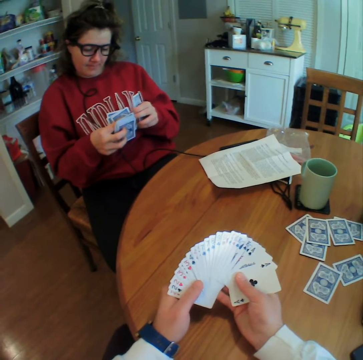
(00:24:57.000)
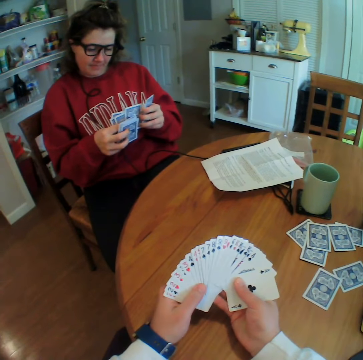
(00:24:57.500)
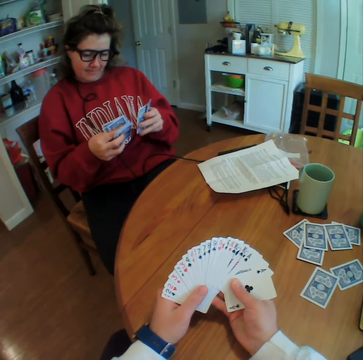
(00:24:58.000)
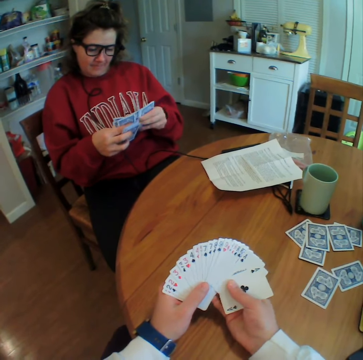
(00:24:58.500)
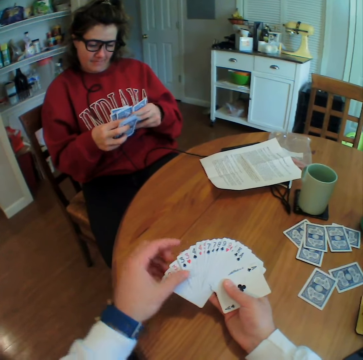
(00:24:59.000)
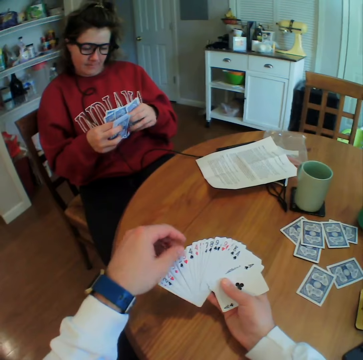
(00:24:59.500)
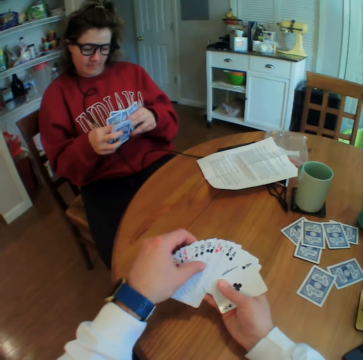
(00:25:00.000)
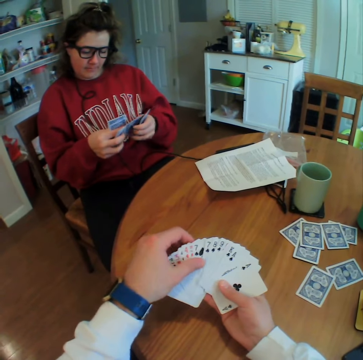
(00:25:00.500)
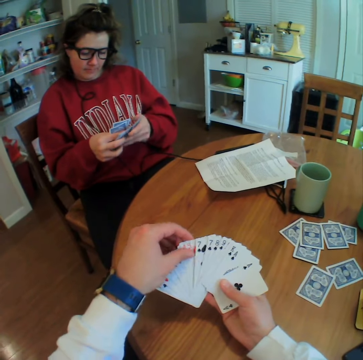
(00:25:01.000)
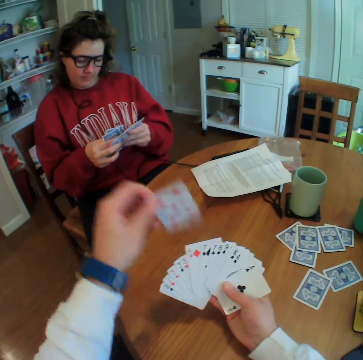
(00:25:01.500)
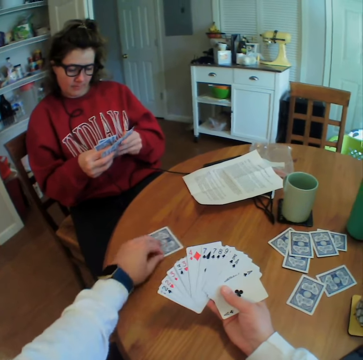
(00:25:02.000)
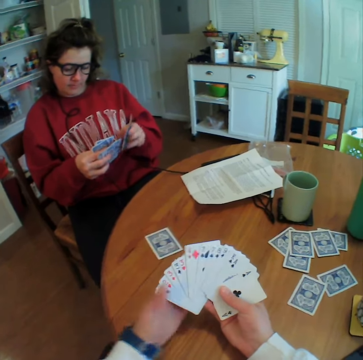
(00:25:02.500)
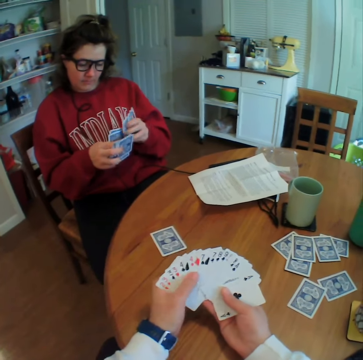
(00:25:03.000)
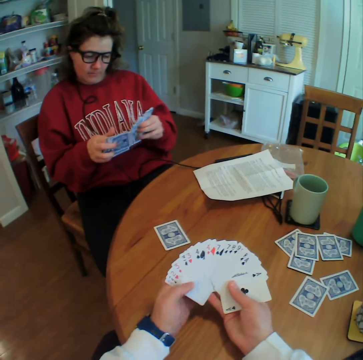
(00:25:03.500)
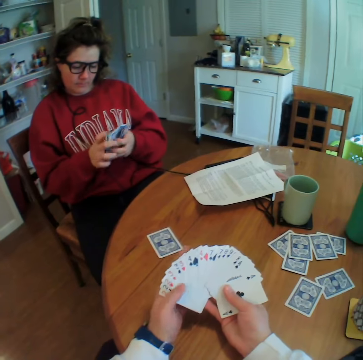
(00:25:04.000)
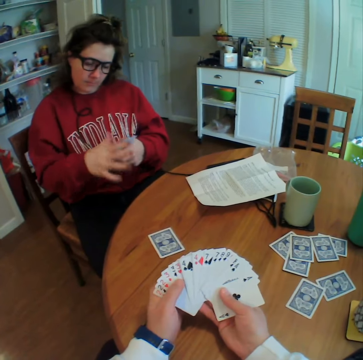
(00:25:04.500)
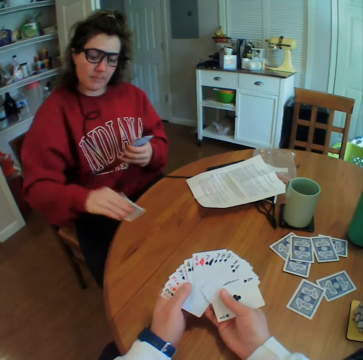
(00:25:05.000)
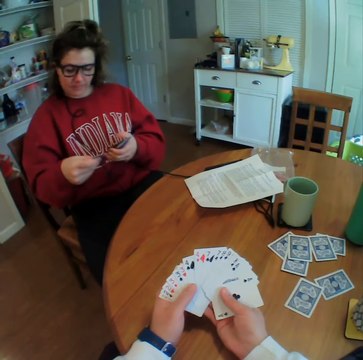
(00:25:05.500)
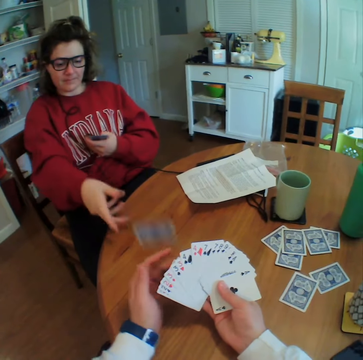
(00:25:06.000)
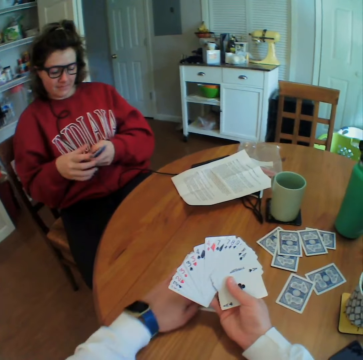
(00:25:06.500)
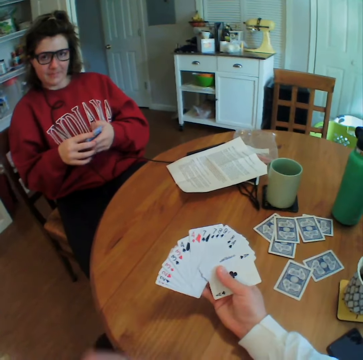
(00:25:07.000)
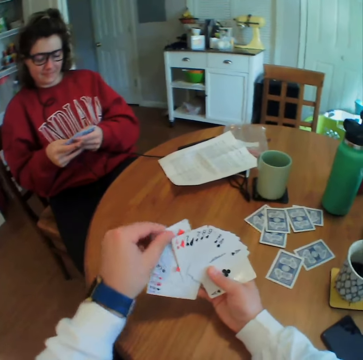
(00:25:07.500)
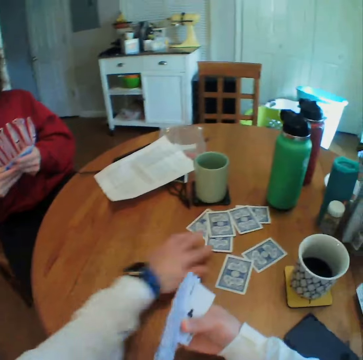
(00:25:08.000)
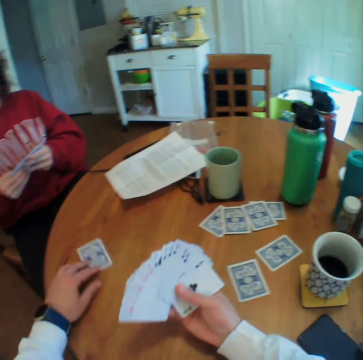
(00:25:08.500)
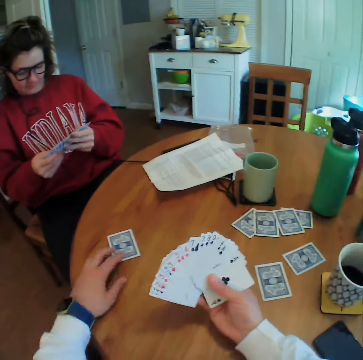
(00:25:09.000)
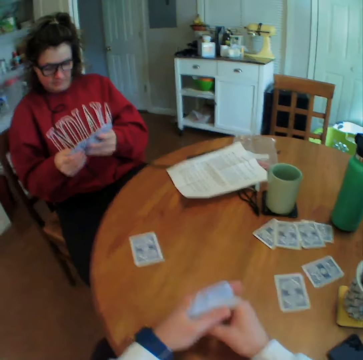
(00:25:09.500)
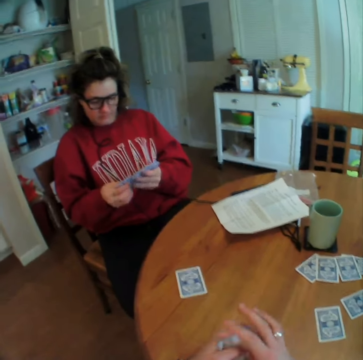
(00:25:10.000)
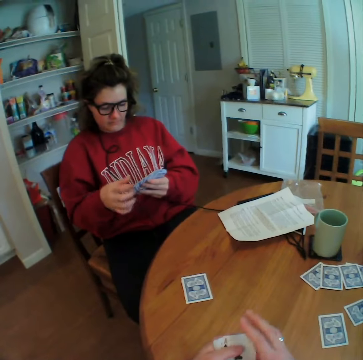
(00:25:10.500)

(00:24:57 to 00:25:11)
The camera wearer puts a card on the table. A woman picks the card and throws the card on the table. The camera wearer picks the card. They move a card on the table.

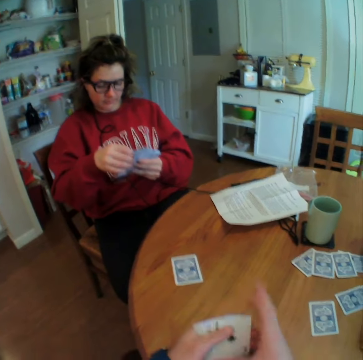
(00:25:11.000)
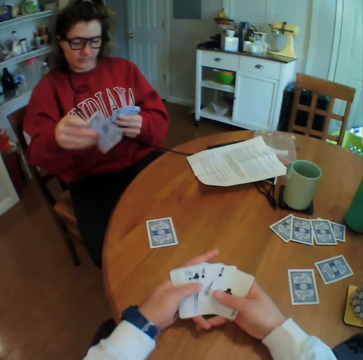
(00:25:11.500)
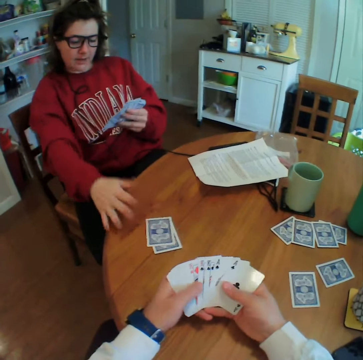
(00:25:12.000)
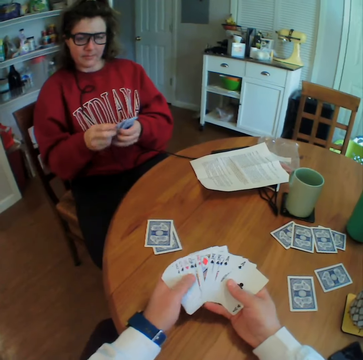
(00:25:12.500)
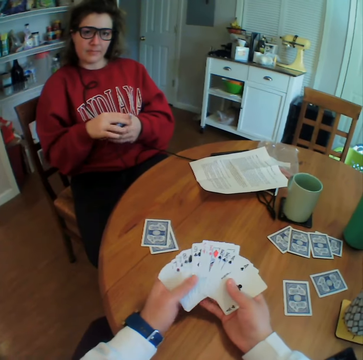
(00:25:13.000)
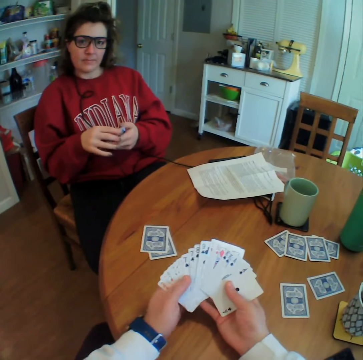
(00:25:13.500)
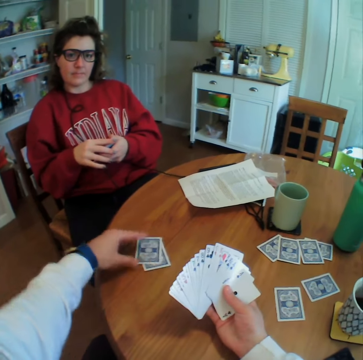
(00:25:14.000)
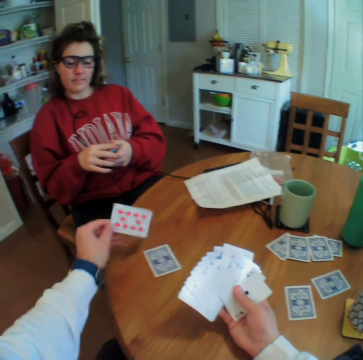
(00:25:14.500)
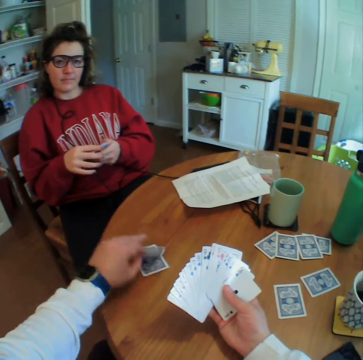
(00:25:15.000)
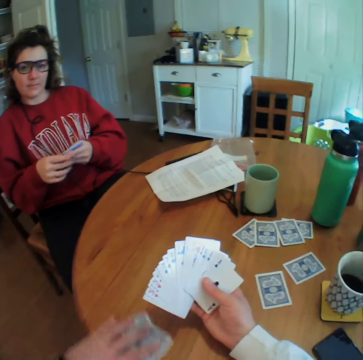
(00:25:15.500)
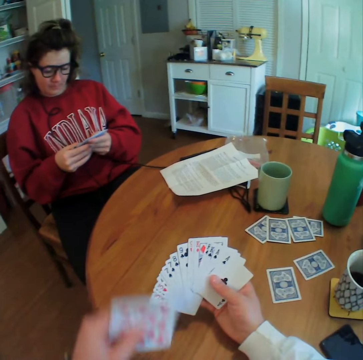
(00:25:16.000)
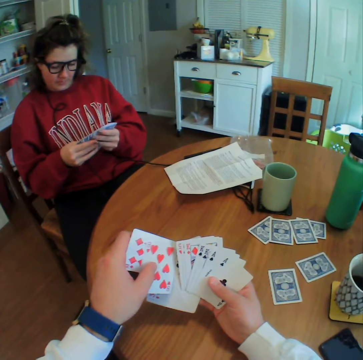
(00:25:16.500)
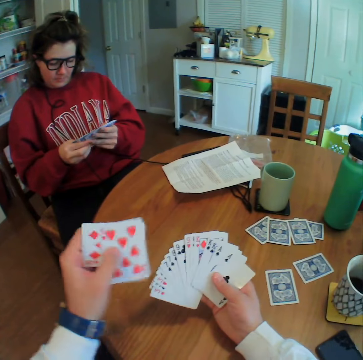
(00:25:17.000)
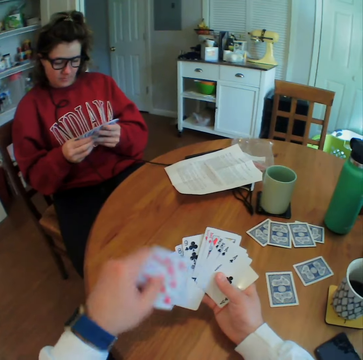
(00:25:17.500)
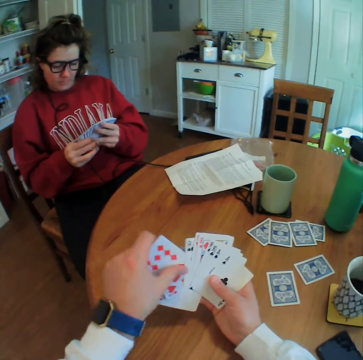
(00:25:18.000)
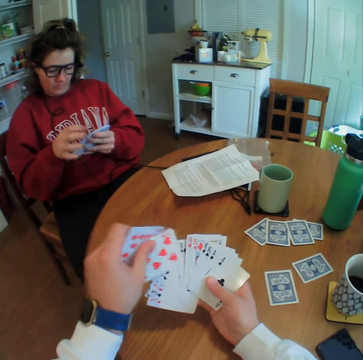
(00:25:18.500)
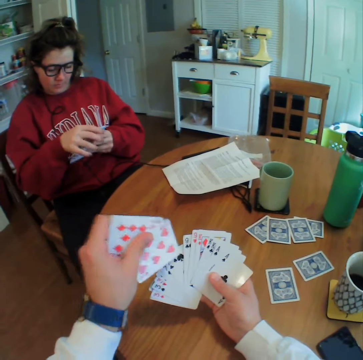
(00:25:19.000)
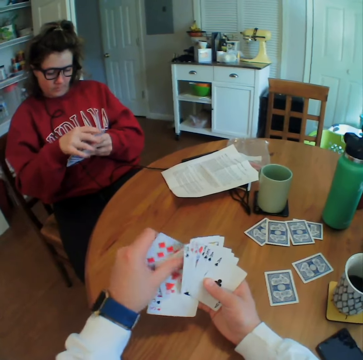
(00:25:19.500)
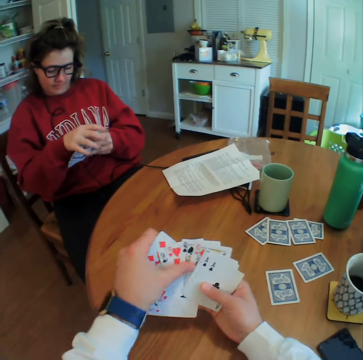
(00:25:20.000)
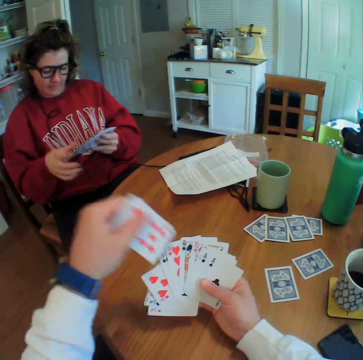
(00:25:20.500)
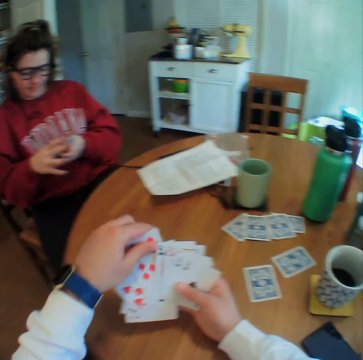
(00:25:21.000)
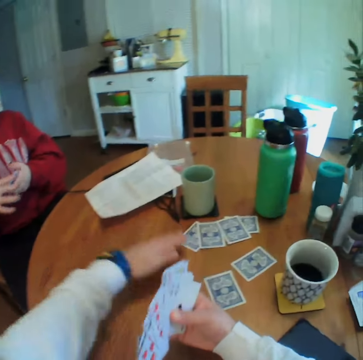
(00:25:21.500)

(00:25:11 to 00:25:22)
The camera wearer spreads the cards on his hand. A woman puts a card on the table. The camera wearer picks the card, puts down the card, picks the cards and arranges the cards on his hand.

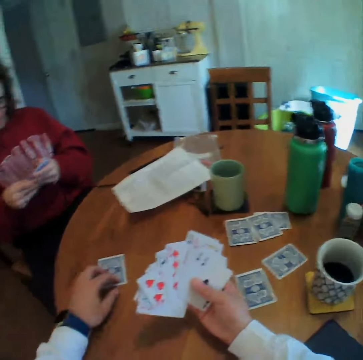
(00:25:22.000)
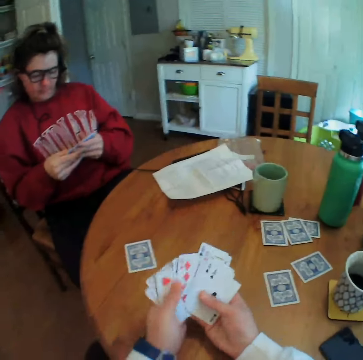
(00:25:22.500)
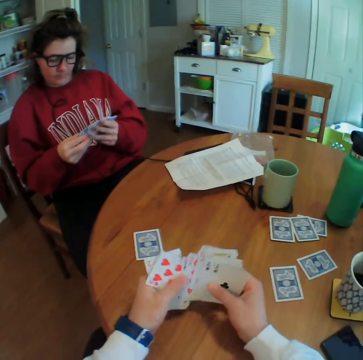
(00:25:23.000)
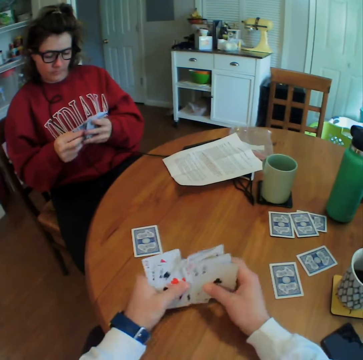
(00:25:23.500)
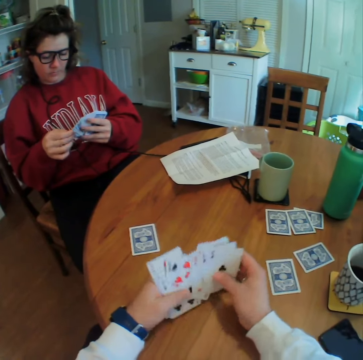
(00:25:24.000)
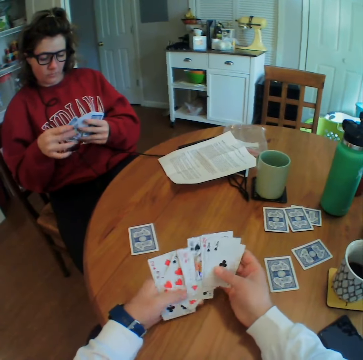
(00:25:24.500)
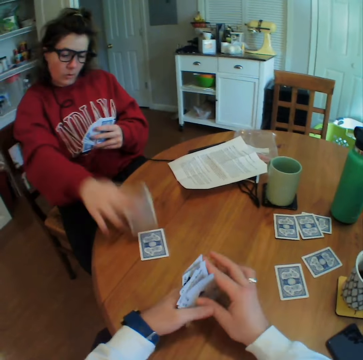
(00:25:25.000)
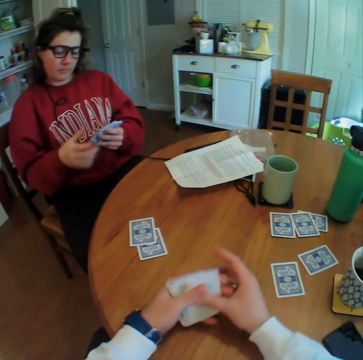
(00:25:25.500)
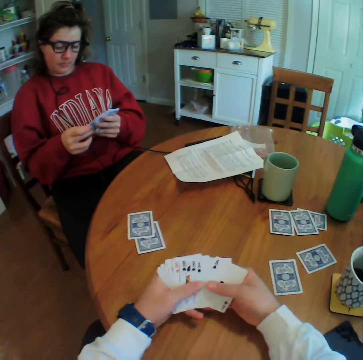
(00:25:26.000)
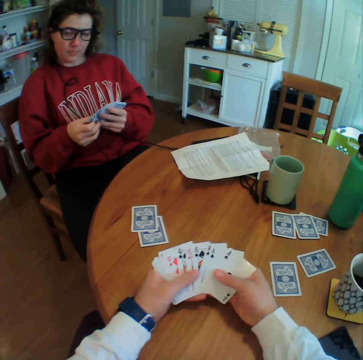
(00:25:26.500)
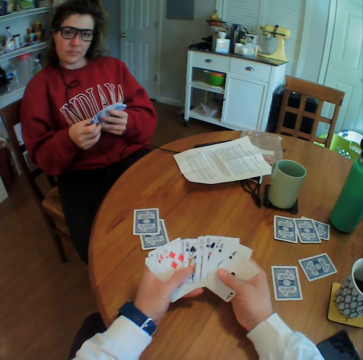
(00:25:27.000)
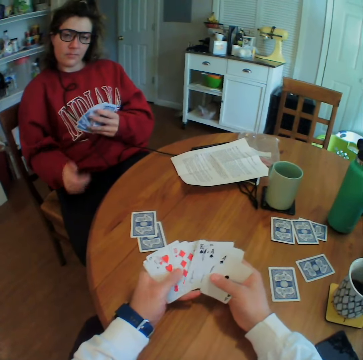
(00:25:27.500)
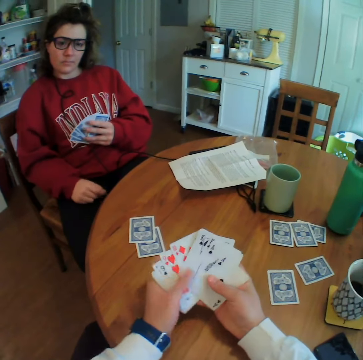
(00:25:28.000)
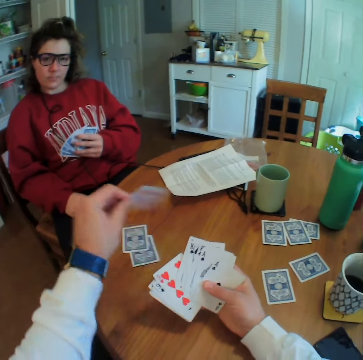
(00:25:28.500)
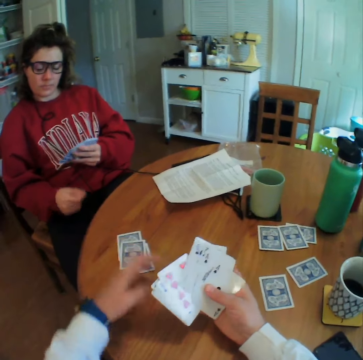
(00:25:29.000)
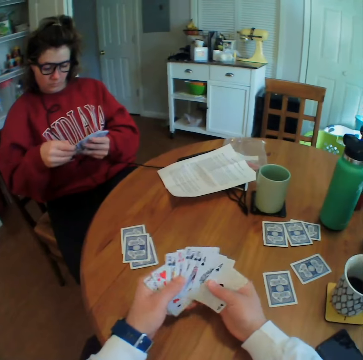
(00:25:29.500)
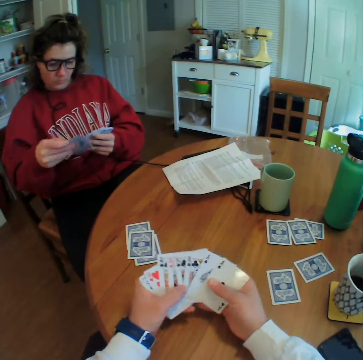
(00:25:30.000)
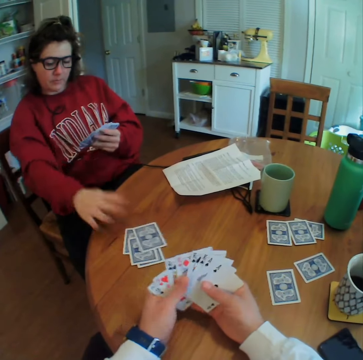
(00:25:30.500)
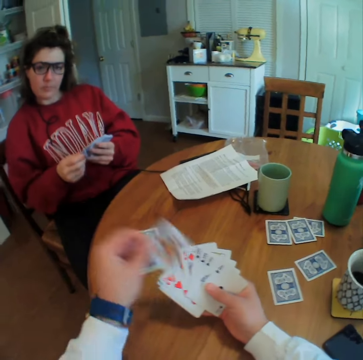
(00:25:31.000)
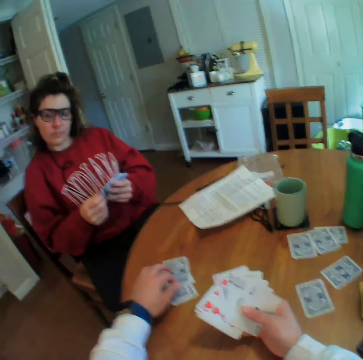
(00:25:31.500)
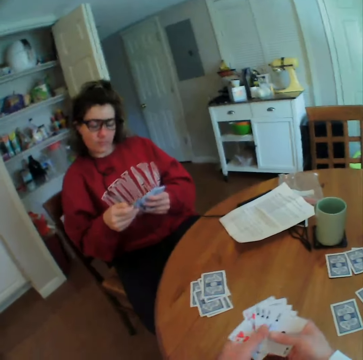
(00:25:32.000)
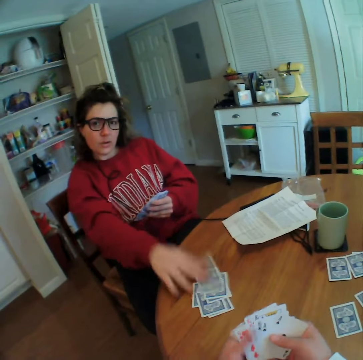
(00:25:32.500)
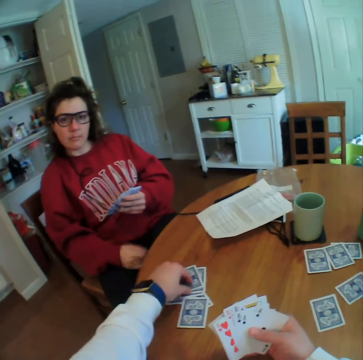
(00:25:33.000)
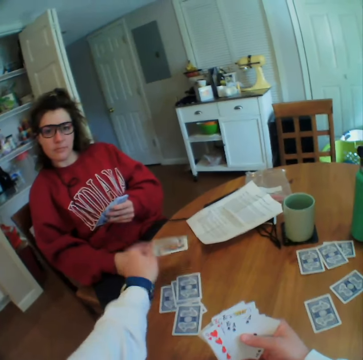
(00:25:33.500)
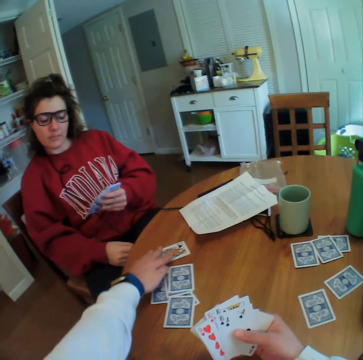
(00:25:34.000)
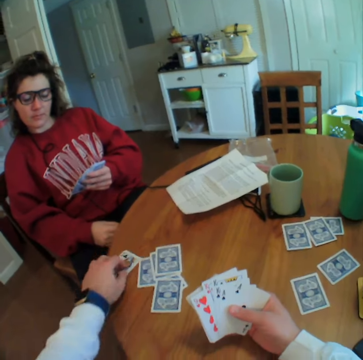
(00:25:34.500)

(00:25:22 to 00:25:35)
The camera wearer moves a card on the table. A woman puts a card on the table. The camera wearer spreads the cards on his hand and puts a card on the table. The woman puts a card on the table. The camera wearer puts a card on the table. The woman puts a card on the table. The camera wearer picks the card, puts down the card and moves a card.
